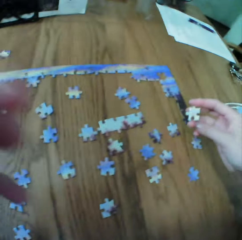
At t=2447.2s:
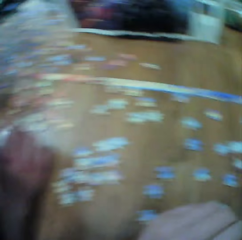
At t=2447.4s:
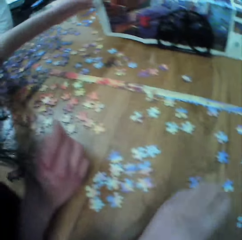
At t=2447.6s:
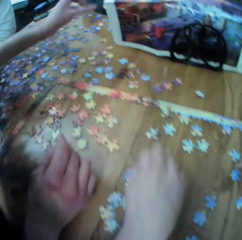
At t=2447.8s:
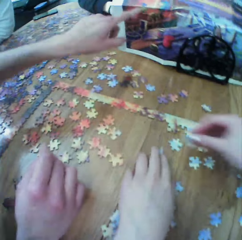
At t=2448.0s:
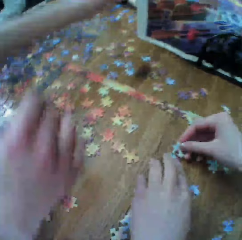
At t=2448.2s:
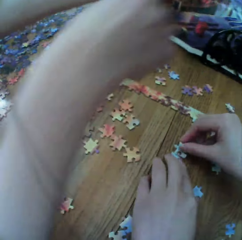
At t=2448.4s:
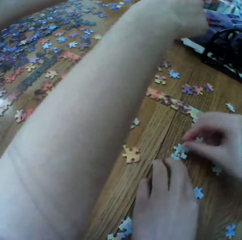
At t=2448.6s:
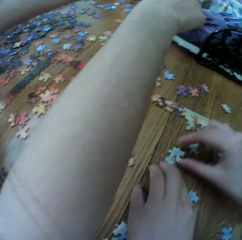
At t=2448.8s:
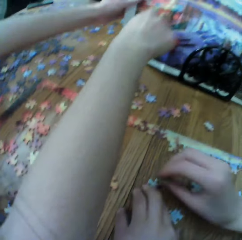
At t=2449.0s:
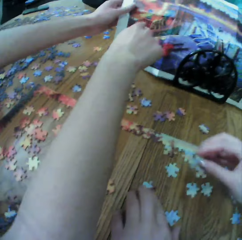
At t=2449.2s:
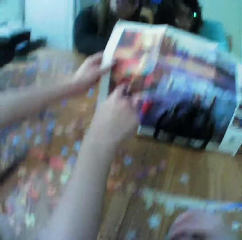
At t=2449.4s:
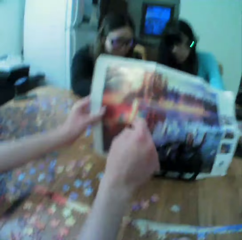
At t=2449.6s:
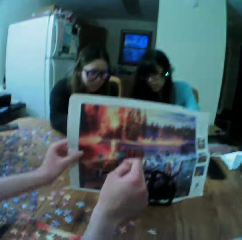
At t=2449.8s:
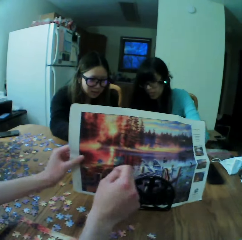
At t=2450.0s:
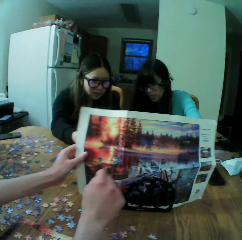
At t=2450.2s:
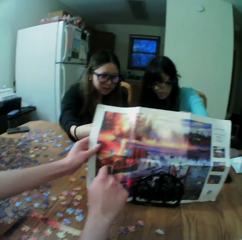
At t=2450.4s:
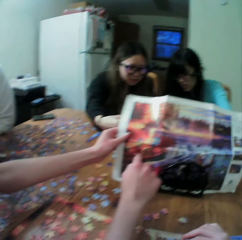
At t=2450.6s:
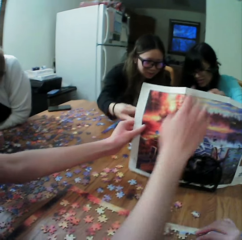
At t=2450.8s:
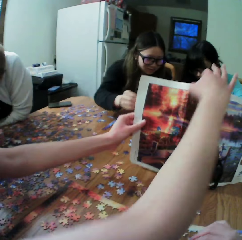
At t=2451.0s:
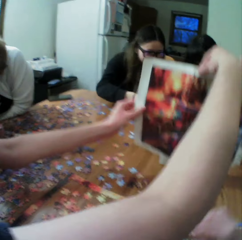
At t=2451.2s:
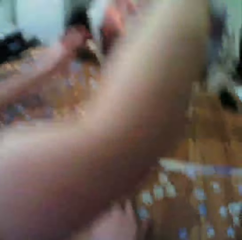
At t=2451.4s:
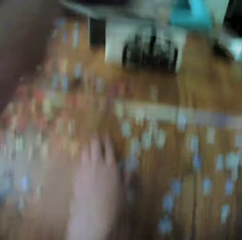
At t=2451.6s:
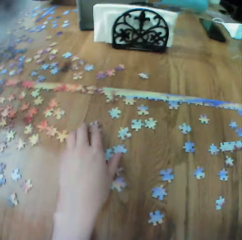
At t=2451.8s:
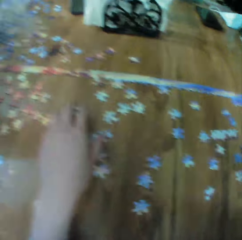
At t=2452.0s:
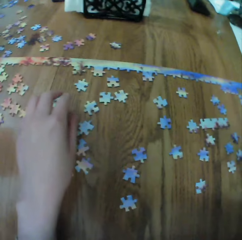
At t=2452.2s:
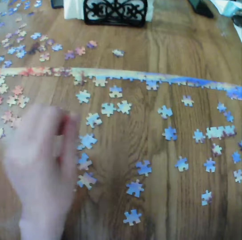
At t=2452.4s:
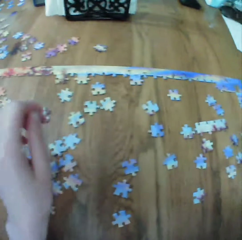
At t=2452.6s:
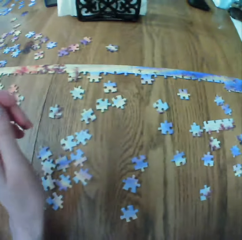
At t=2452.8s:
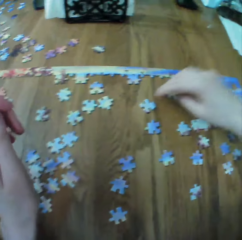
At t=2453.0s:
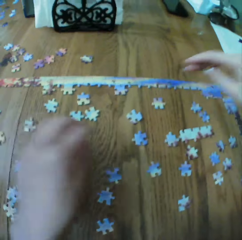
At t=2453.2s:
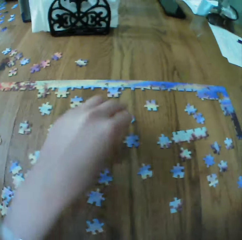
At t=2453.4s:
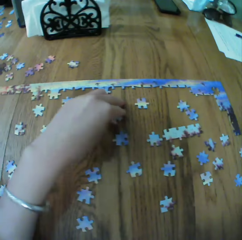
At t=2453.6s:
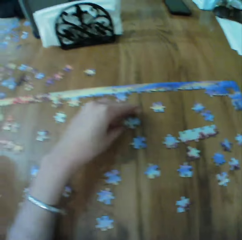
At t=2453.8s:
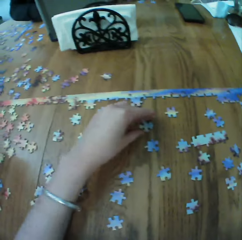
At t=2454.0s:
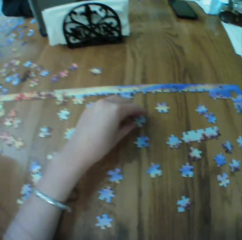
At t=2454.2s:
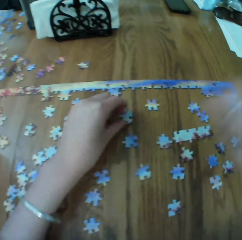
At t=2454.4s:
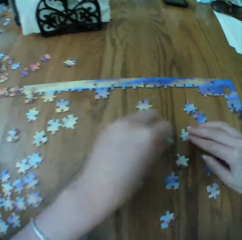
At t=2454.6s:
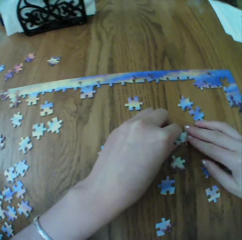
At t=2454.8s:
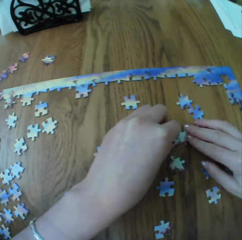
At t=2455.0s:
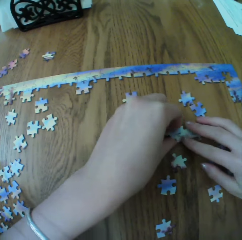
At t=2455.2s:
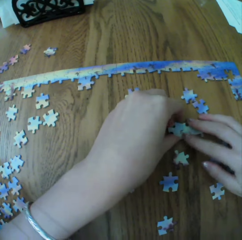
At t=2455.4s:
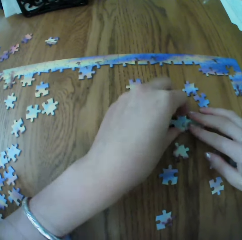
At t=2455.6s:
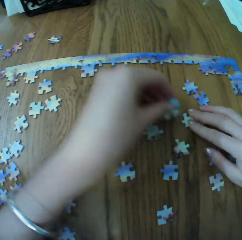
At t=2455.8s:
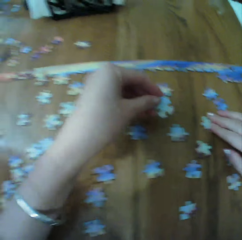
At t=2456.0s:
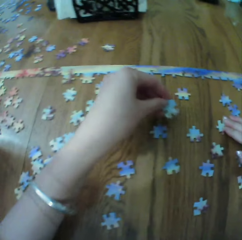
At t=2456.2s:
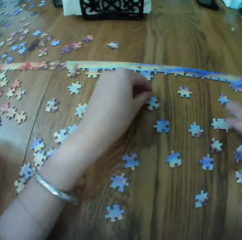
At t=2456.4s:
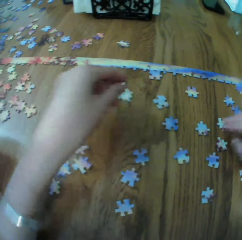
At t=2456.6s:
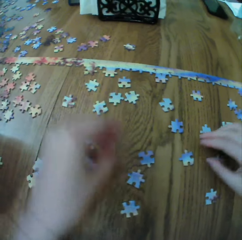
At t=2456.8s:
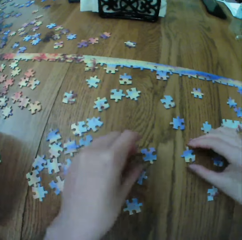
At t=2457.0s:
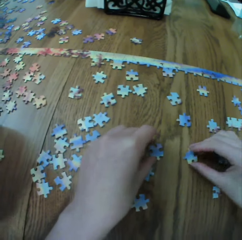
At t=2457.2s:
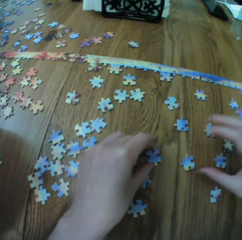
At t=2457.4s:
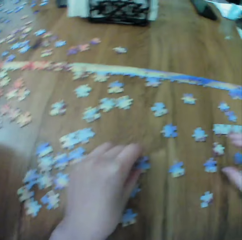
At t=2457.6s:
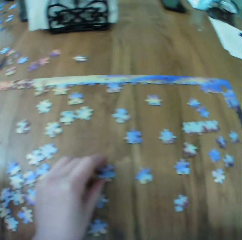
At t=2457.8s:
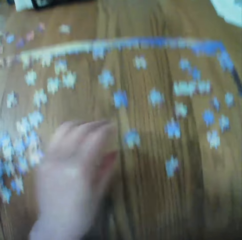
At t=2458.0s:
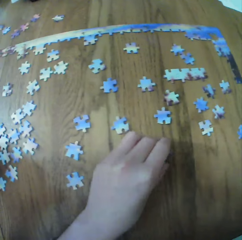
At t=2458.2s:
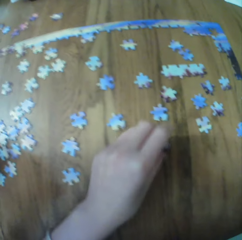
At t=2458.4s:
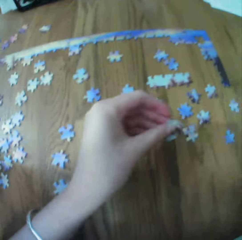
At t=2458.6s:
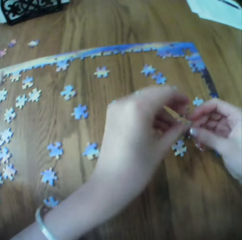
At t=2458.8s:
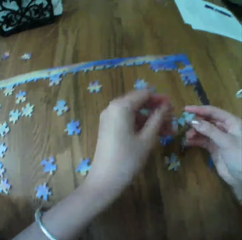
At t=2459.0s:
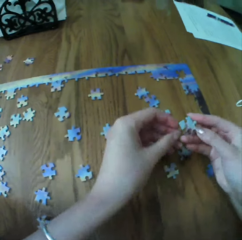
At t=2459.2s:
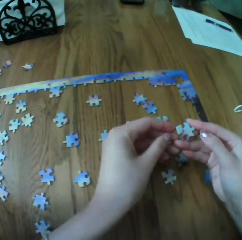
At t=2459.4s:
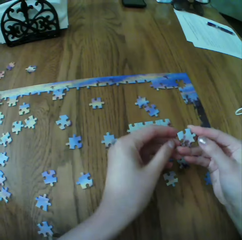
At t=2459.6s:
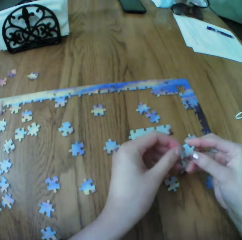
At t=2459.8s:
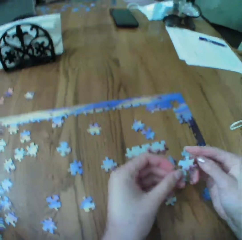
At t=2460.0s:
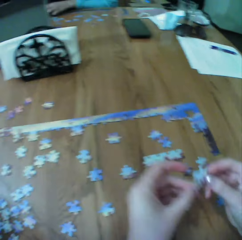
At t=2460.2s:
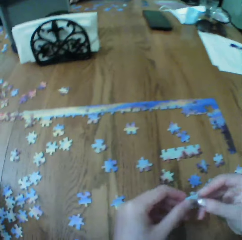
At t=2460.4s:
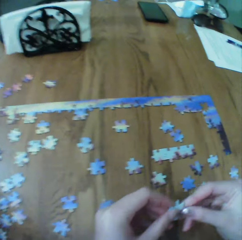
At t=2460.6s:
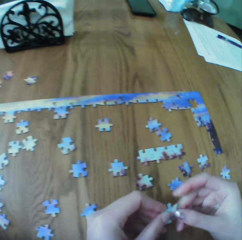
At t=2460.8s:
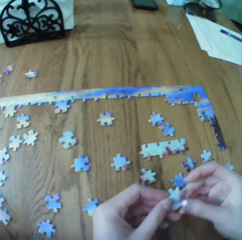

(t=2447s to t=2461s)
A woman makes the puzzles. The woman picks up the board game manual. The camera wearer looks at the puzzle pieces. They make the puzzle pieces.

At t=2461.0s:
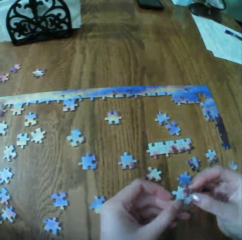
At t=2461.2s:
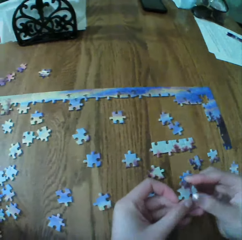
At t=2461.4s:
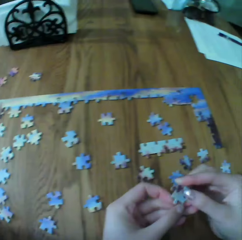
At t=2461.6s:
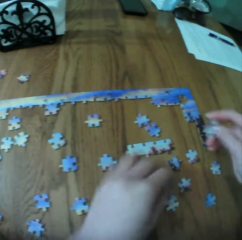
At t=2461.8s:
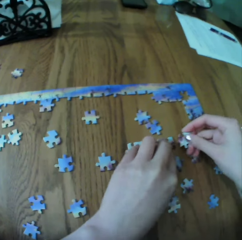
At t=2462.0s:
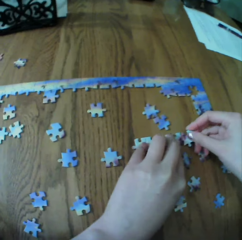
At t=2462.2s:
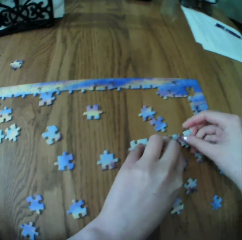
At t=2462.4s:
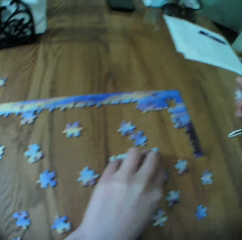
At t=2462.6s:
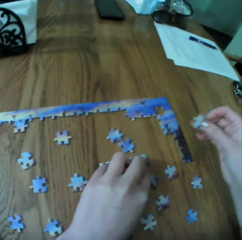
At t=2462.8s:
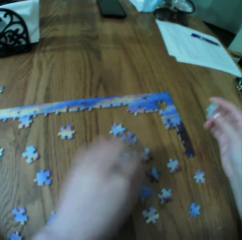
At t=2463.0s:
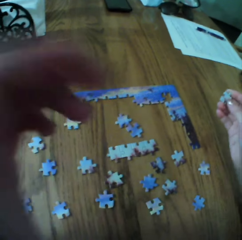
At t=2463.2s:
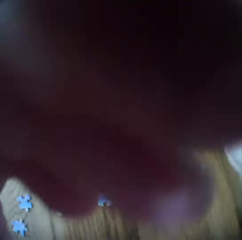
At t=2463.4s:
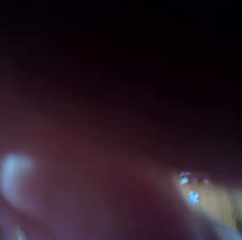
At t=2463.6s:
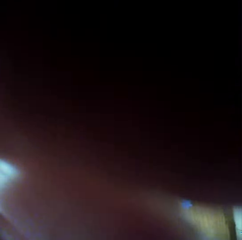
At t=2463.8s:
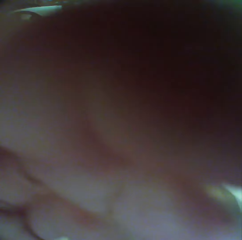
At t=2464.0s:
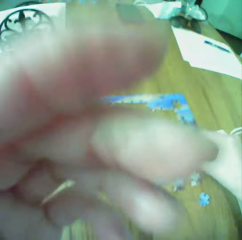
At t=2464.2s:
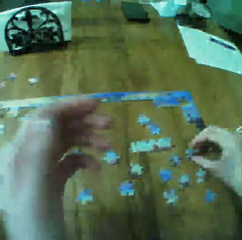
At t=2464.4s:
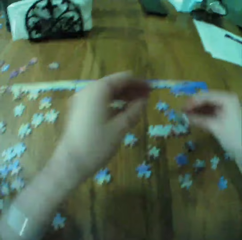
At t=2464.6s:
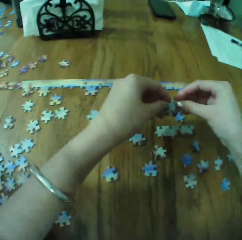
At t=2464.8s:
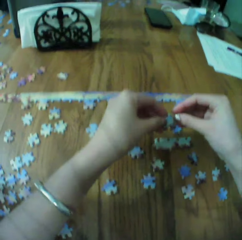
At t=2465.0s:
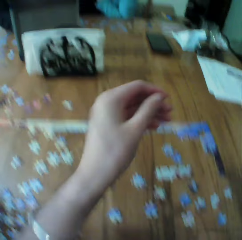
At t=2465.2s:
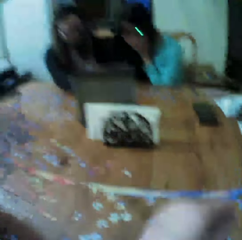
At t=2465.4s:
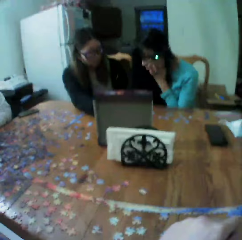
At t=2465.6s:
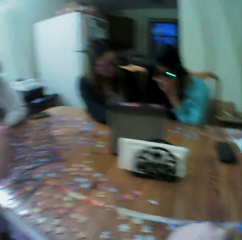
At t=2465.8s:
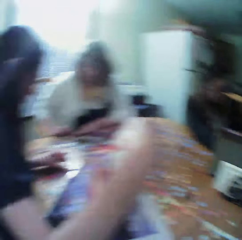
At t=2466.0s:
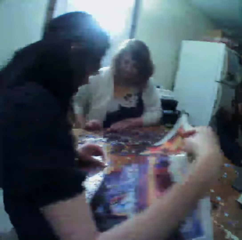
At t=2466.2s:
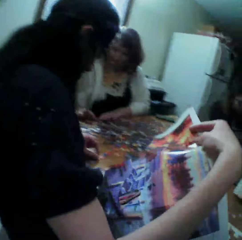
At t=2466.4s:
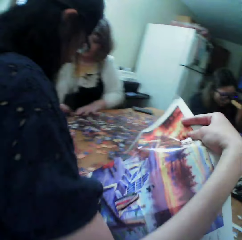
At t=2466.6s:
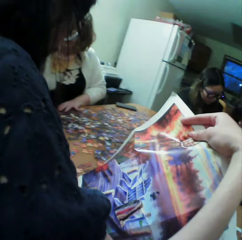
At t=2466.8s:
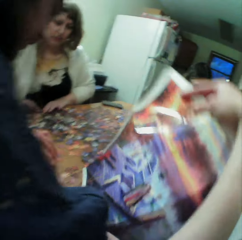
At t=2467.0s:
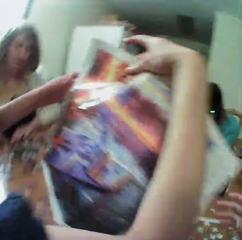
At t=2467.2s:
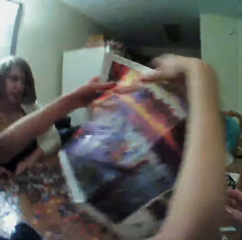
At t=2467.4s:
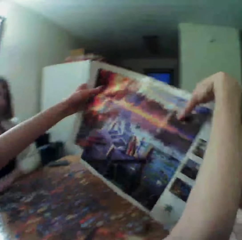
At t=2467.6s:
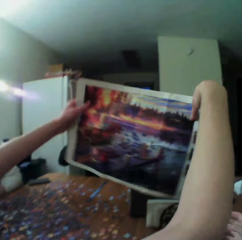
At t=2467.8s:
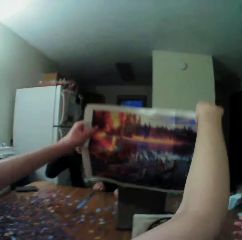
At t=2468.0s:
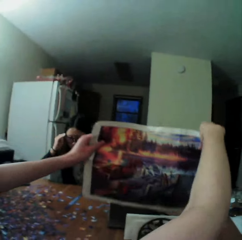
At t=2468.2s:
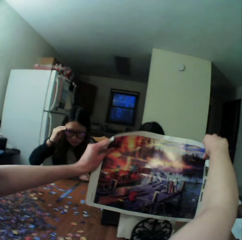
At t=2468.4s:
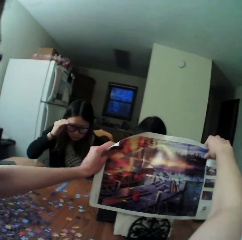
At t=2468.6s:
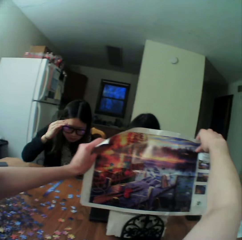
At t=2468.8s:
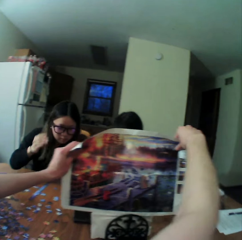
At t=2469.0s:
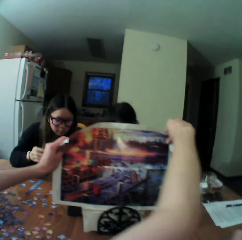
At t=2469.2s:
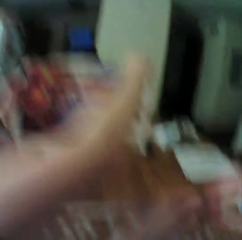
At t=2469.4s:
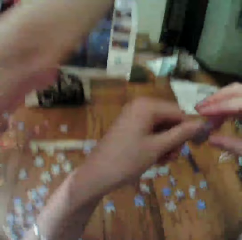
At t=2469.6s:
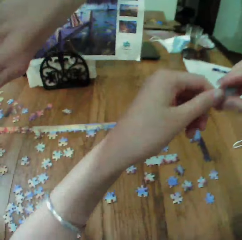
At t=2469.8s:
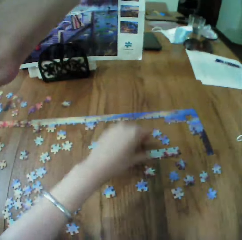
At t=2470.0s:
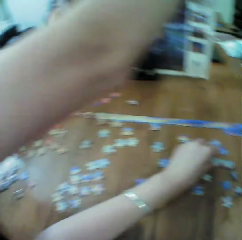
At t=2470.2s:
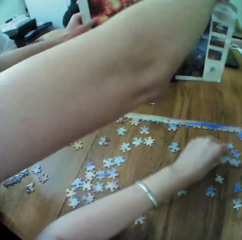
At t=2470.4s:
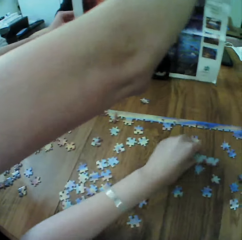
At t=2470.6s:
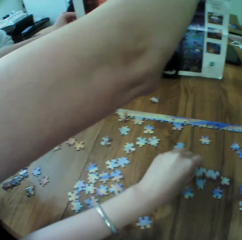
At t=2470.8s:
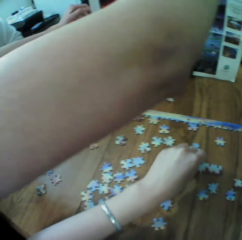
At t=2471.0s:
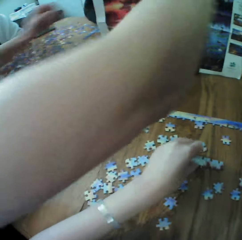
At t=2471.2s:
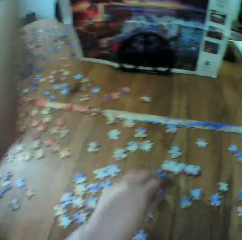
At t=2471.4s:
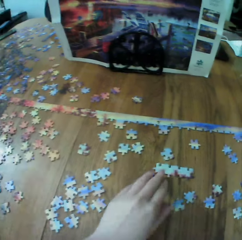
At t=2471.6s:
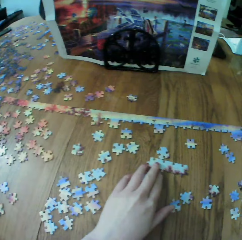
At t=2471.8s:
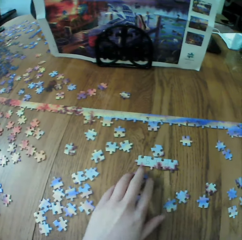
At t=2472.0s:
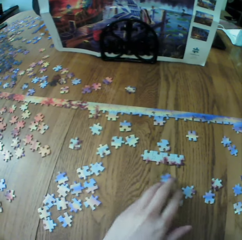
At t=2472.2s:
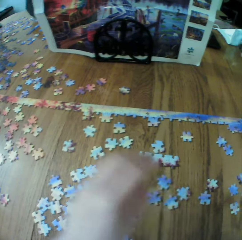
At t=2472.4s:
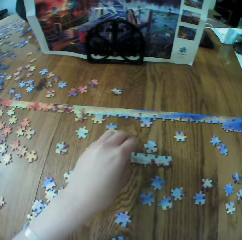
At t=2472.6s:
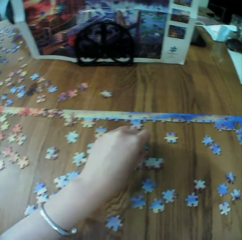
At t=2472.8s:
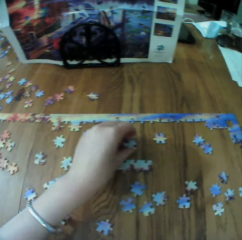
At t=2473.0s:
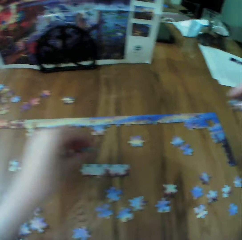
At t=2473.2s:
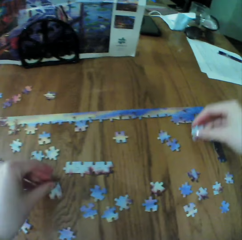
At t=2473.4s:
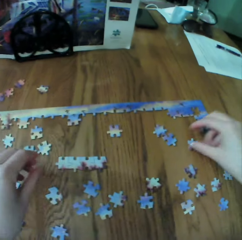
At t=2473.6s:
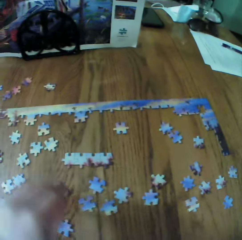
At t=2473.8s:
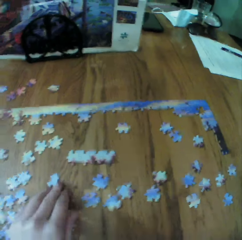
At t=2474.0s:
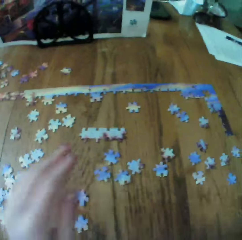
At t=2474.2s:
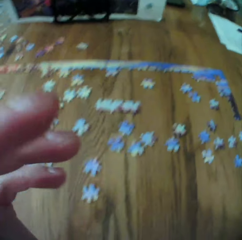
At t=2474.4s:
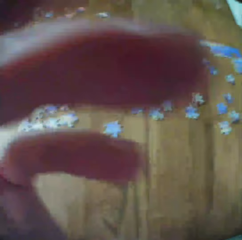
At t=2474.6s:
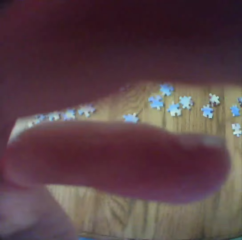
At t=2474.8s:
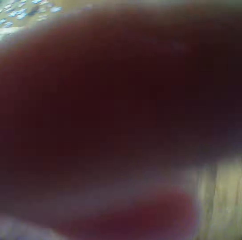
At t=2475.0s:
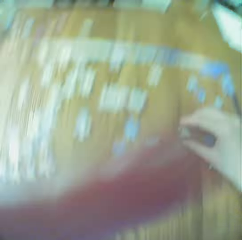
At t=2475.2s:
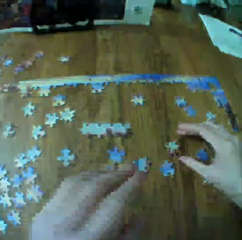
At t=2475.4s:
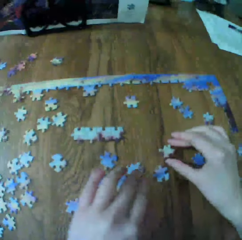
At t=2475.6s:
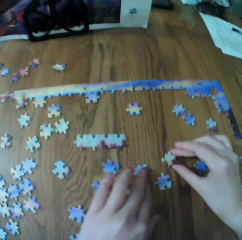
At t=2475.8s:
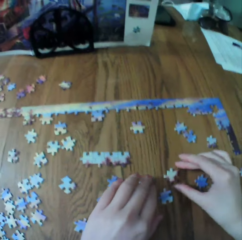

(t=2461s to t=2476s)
The camera wearer looks around. A woman puts back the board game manual on the stand. The camera wearer looks at the puzzle pieces.
